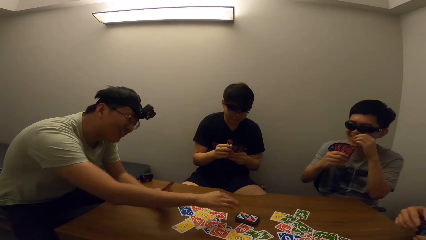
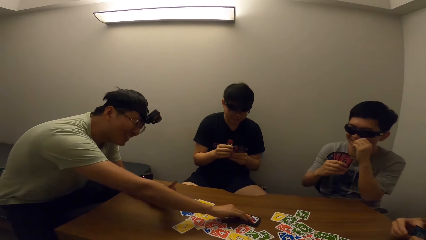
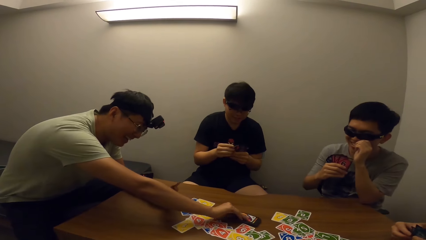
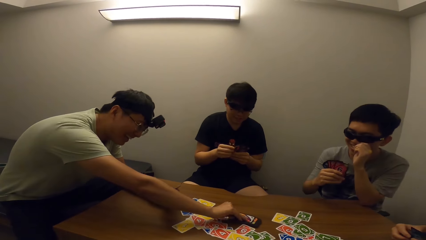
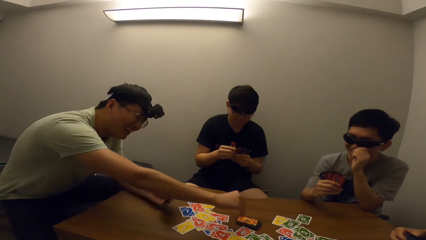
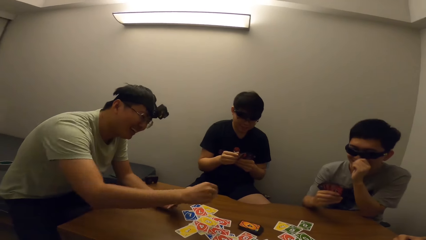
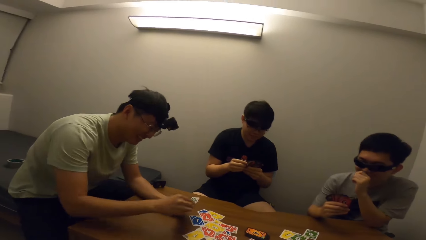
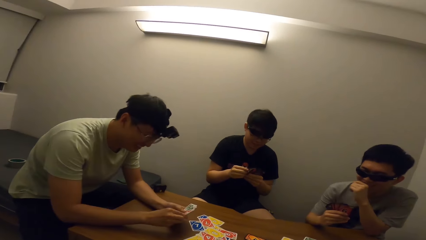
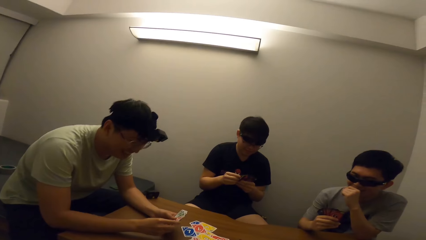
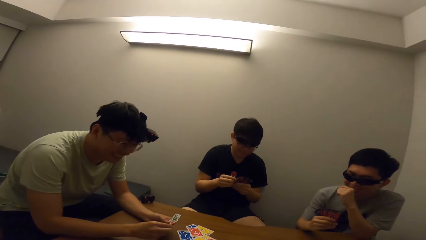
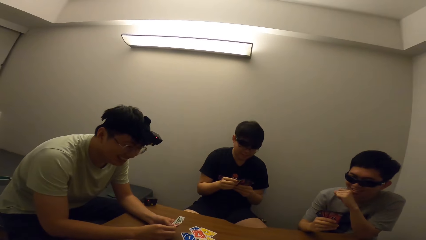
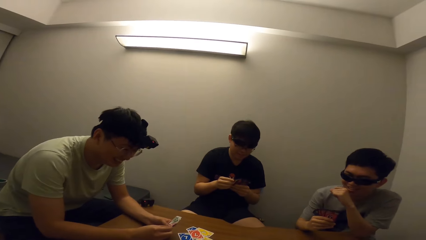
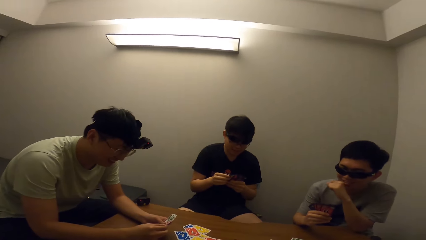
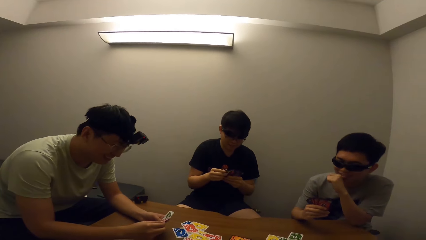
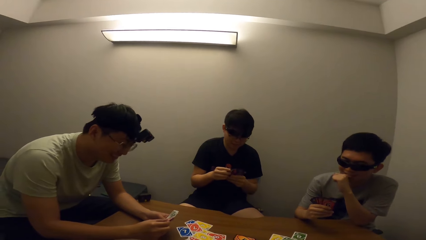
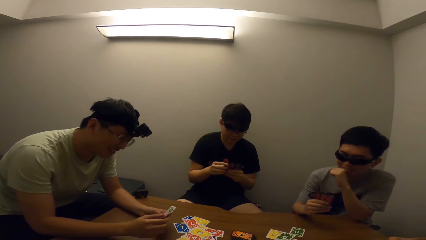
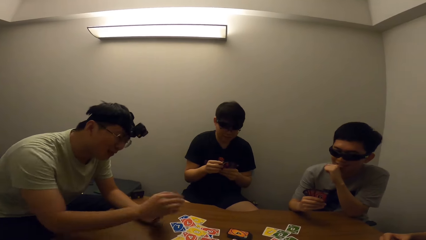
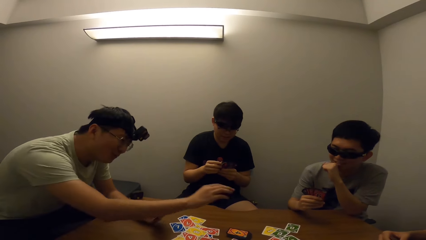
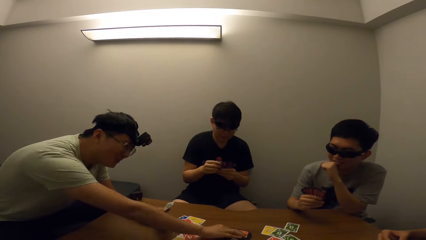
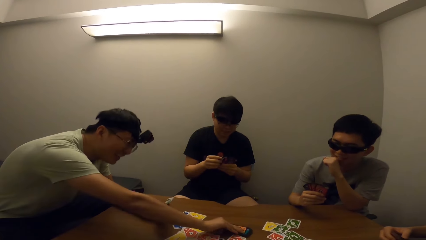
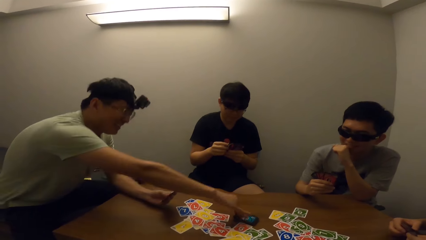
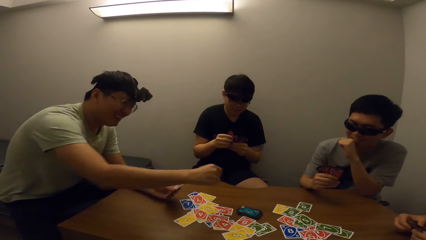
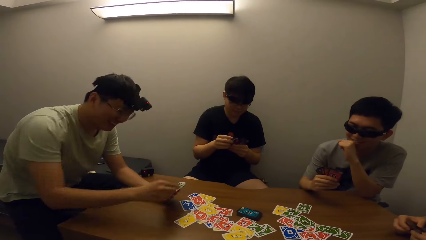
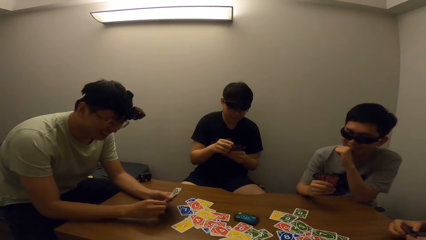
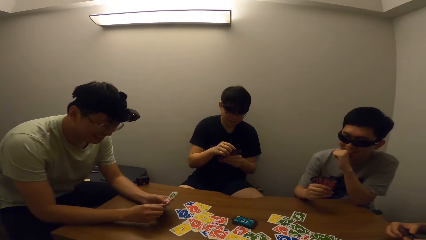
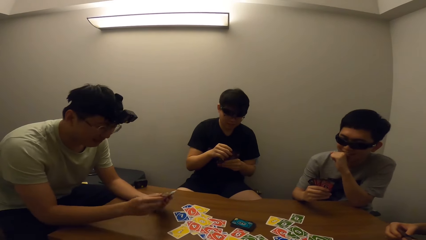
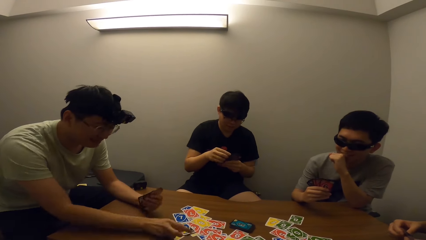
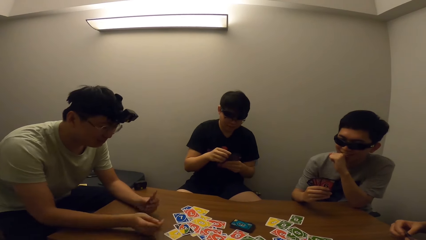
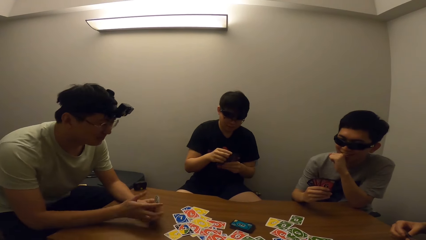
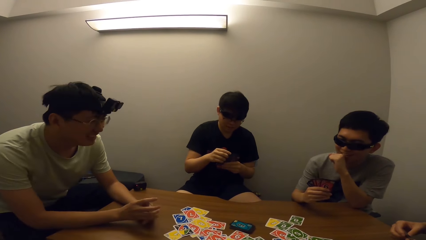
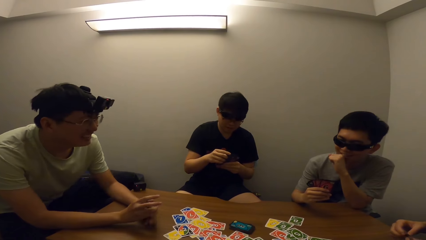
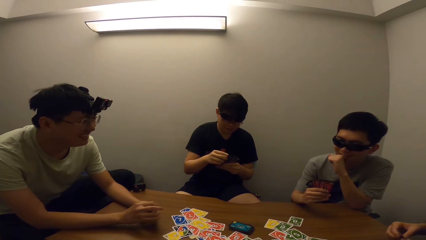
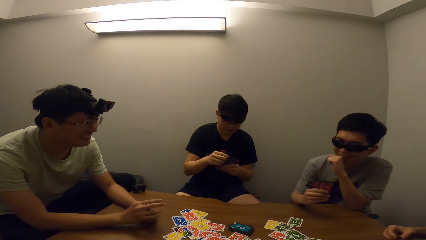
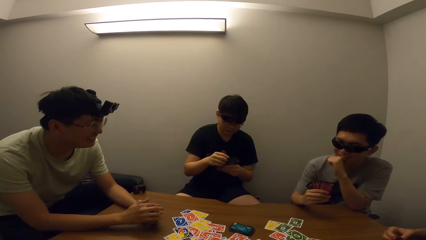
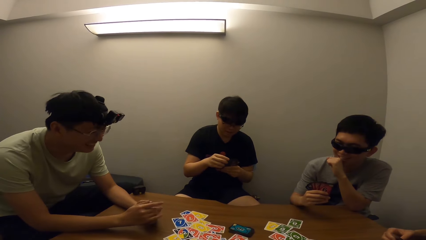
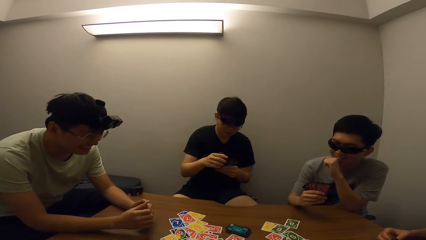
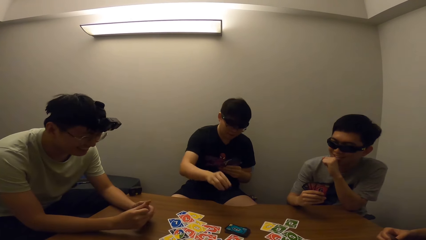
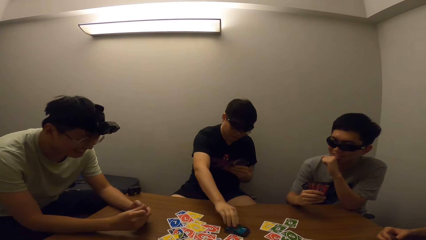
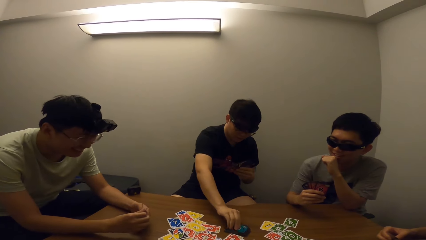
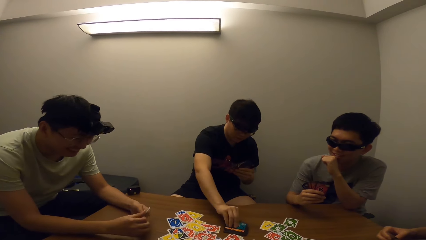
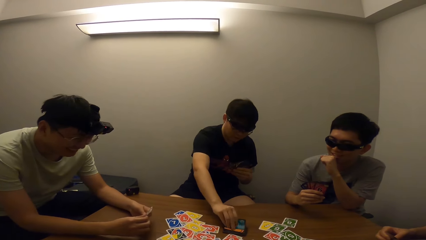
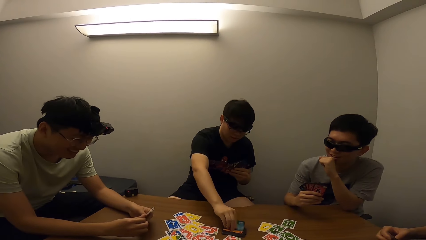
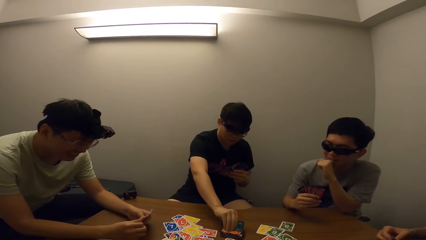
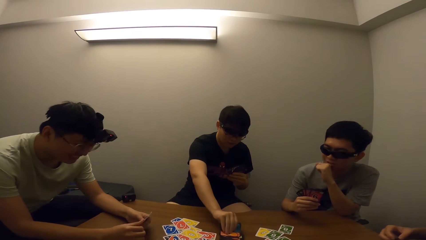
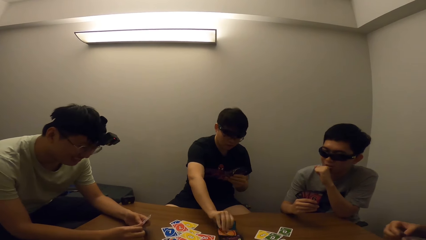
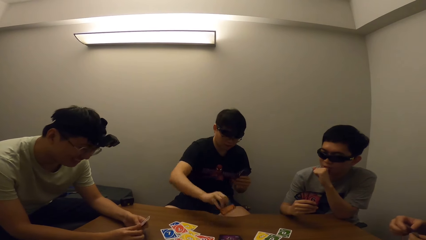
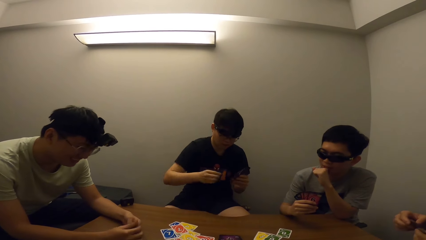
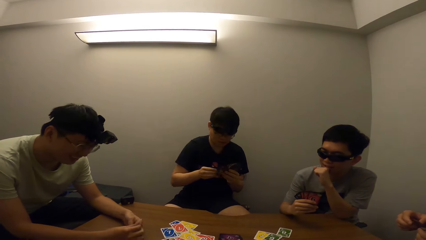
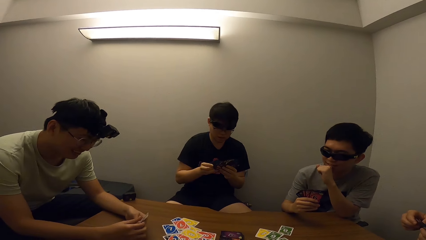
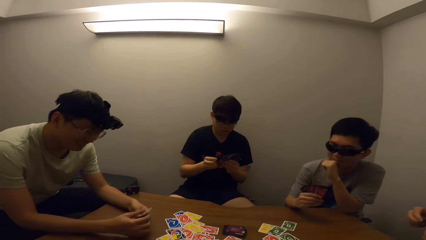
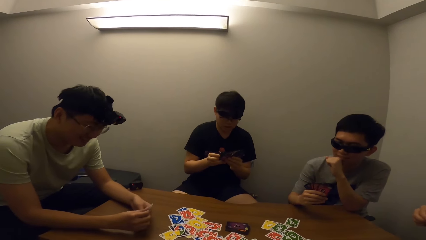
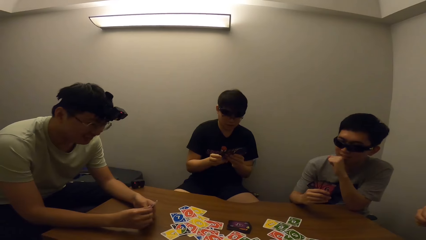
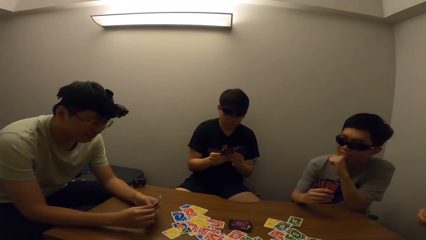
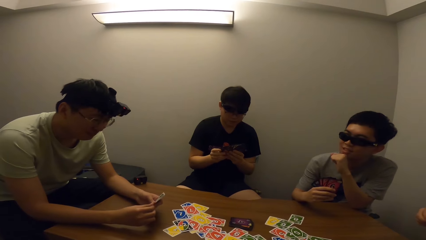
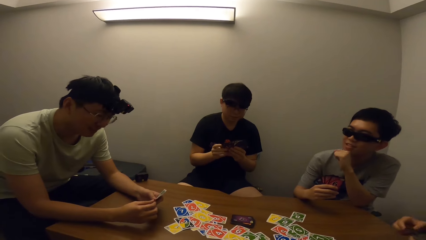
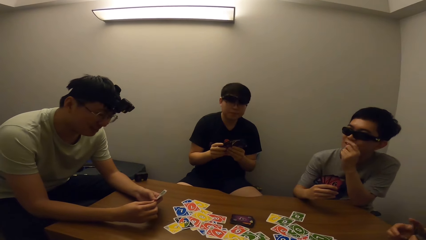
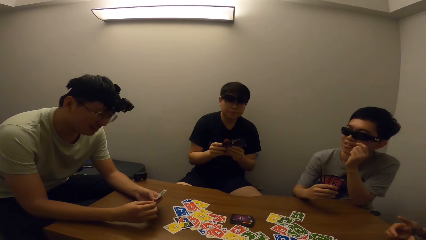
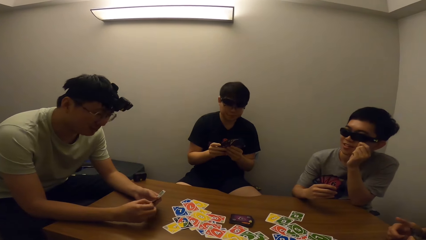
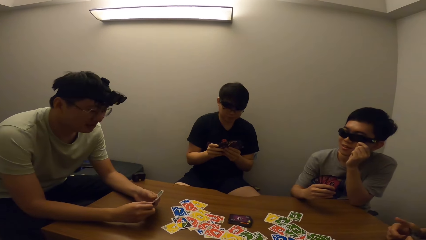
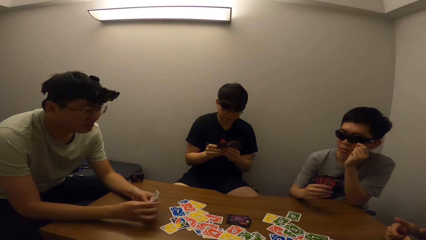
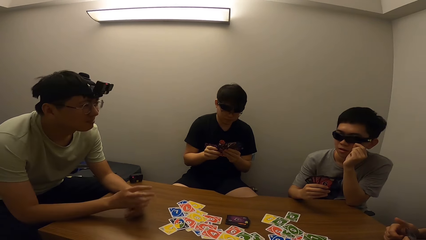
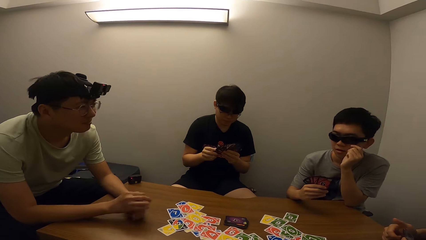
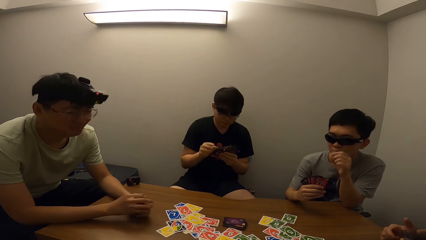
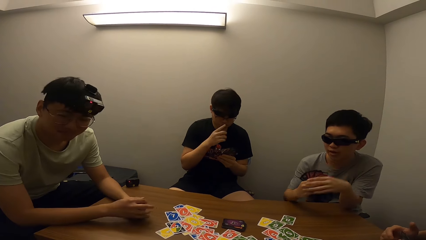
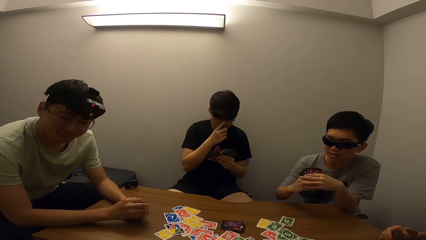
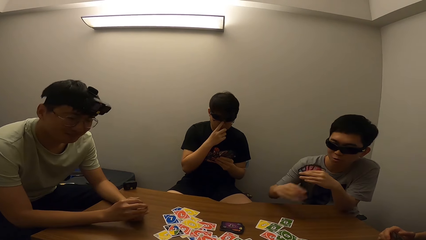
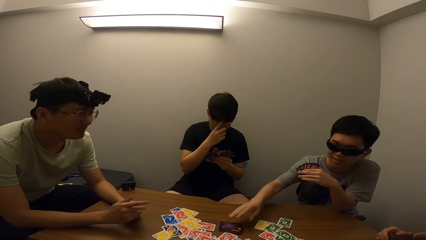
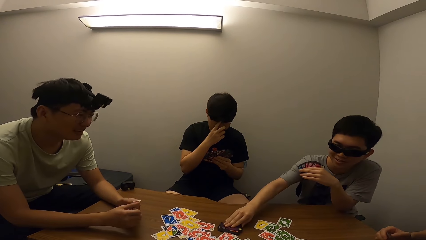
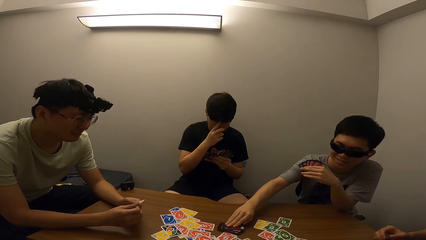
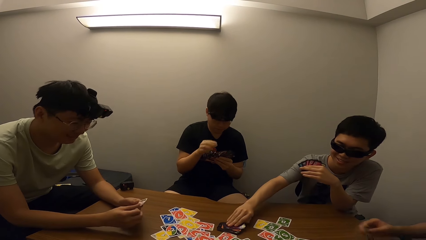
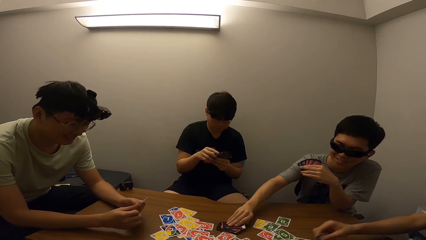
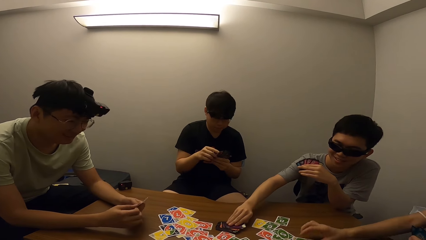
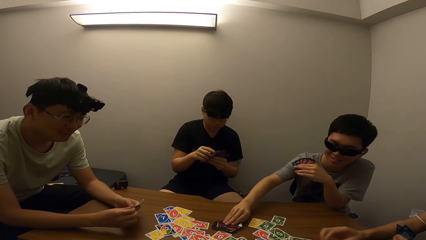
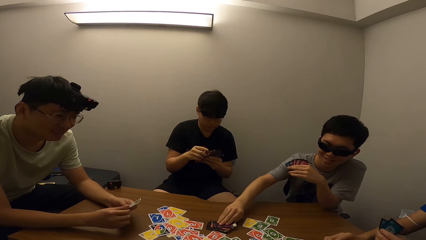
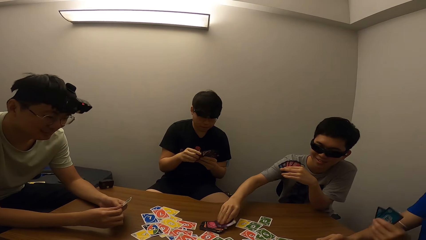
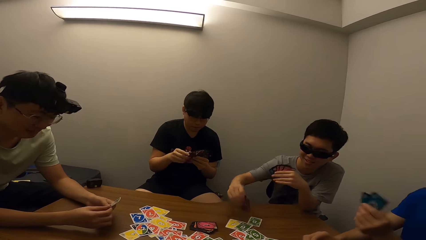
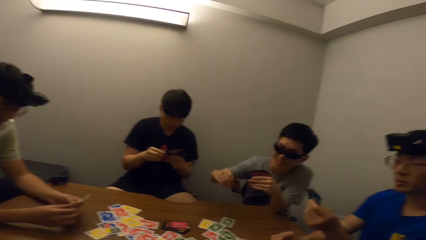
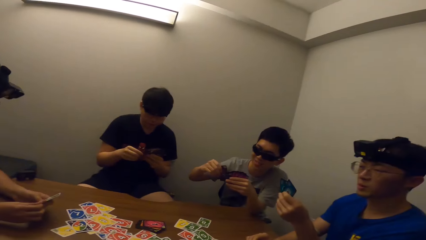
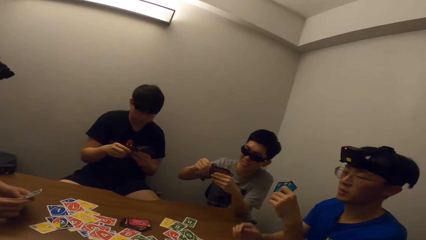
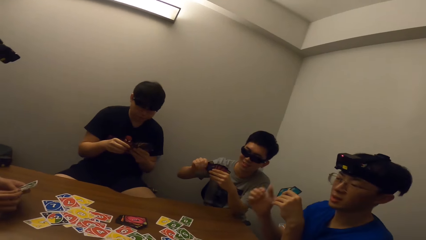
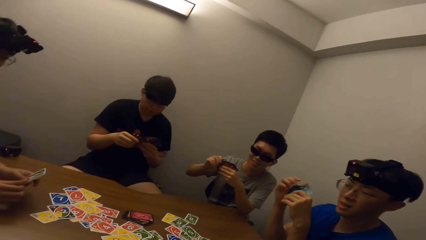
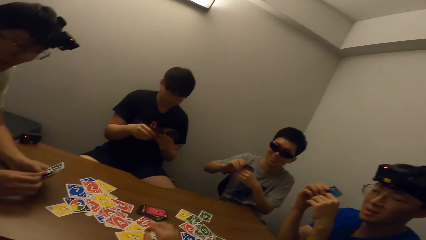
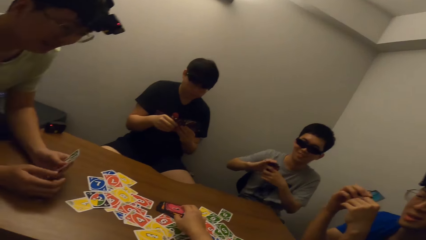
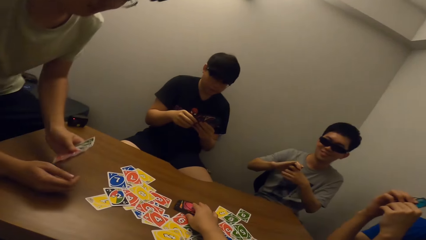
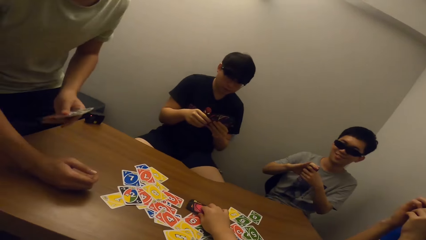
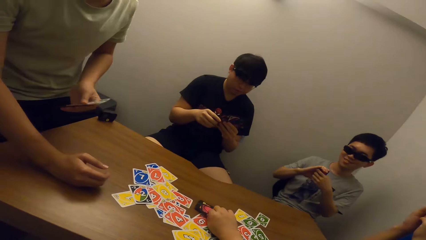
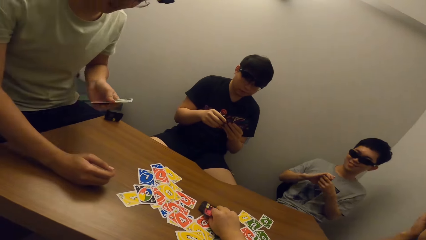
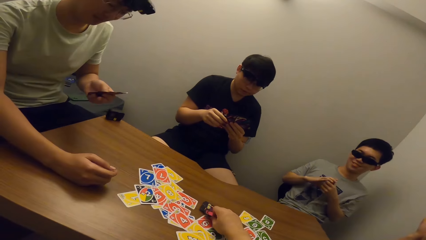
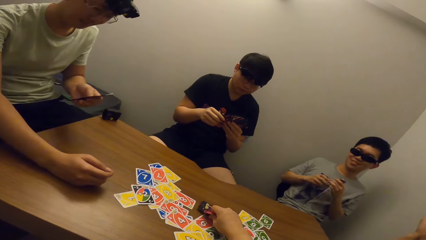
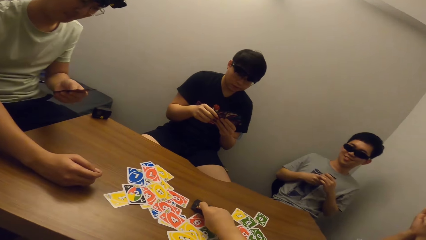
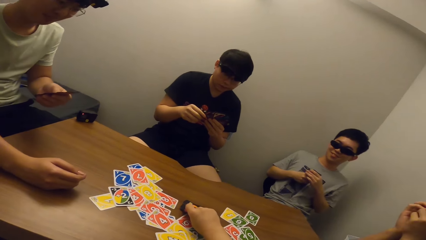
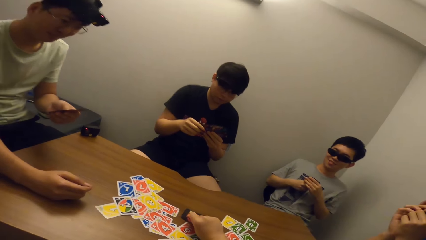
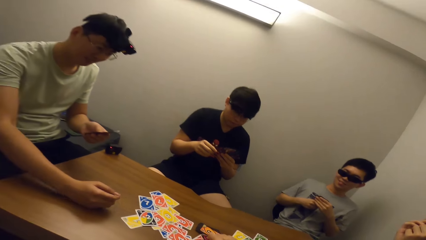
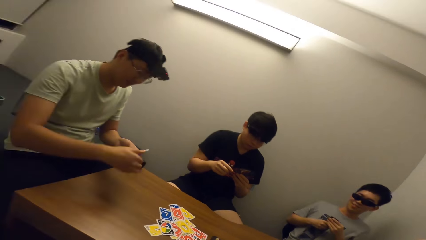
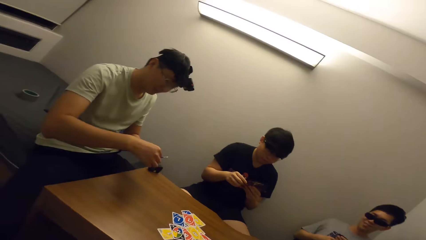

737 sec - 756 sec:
A boy laughs. A man picks a card from the deck. The man places a card on the table. Another man picks a card from the deck. A third man places a card on the table. The boy picks a card from the deck. The camera wearer picks a card.
